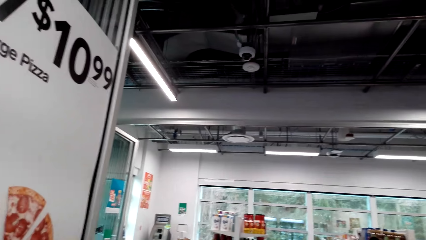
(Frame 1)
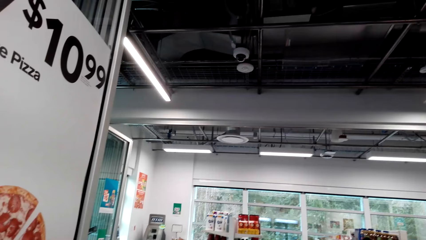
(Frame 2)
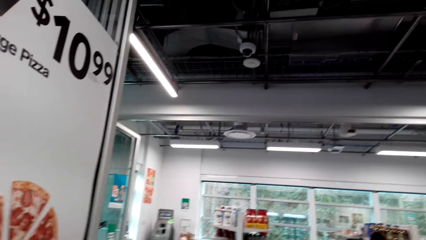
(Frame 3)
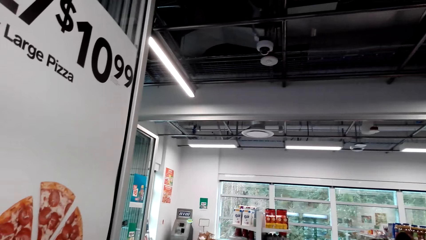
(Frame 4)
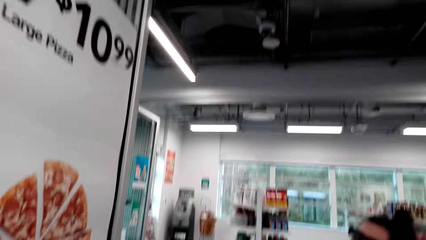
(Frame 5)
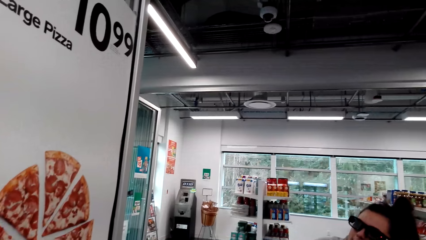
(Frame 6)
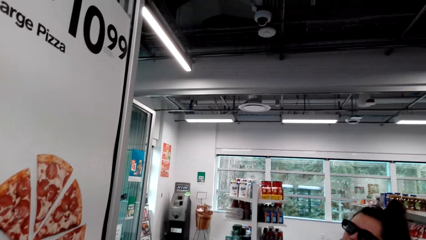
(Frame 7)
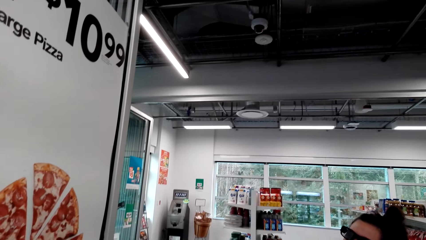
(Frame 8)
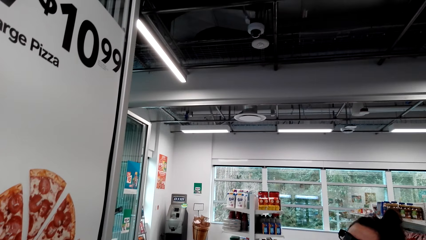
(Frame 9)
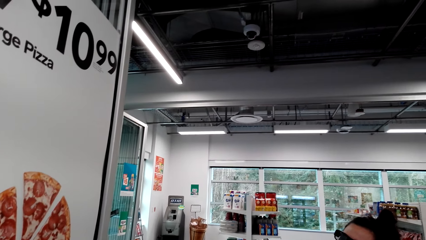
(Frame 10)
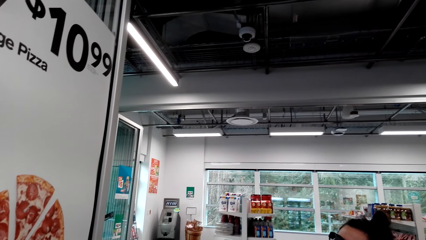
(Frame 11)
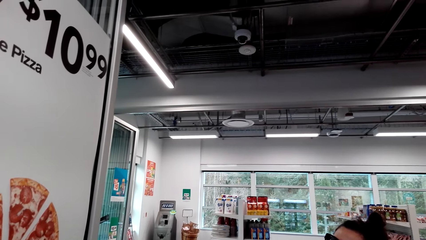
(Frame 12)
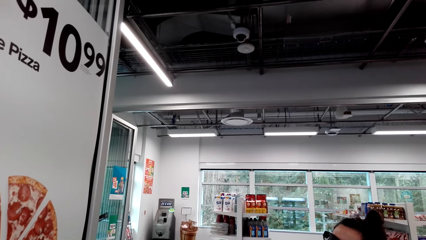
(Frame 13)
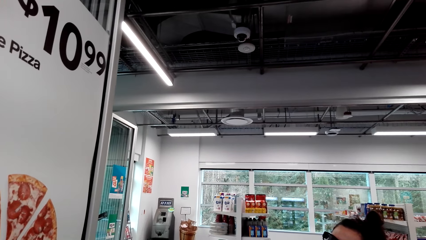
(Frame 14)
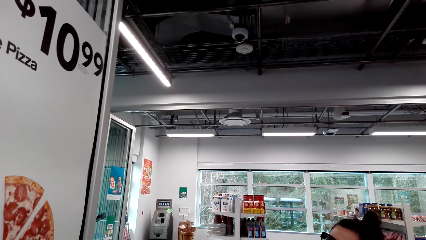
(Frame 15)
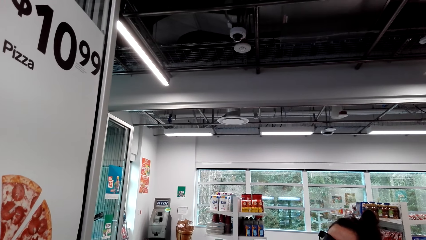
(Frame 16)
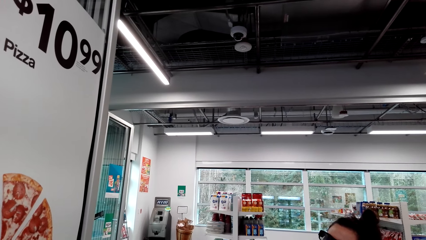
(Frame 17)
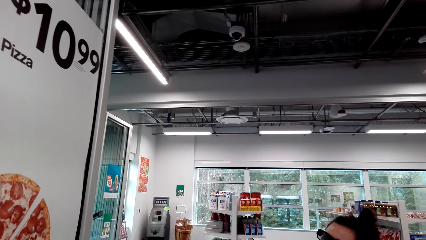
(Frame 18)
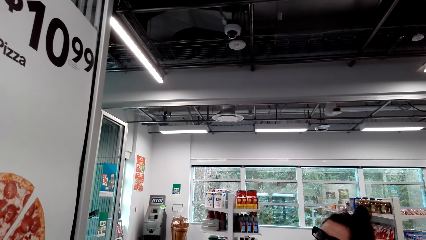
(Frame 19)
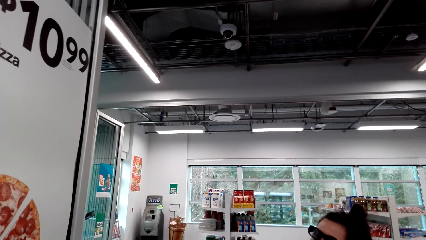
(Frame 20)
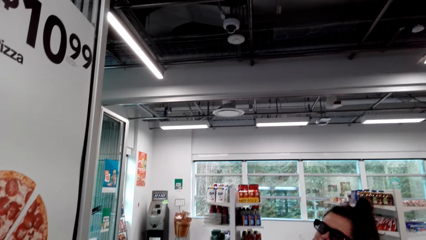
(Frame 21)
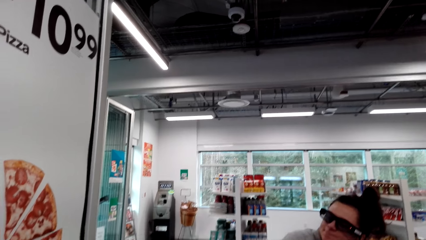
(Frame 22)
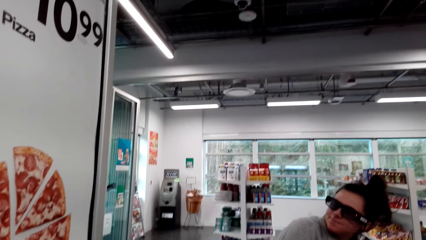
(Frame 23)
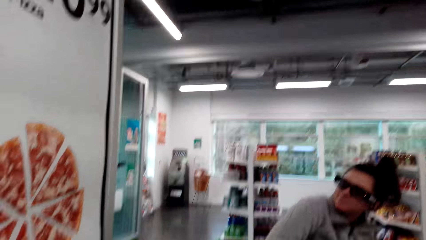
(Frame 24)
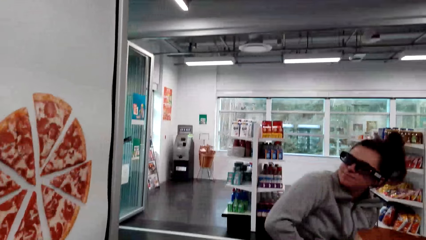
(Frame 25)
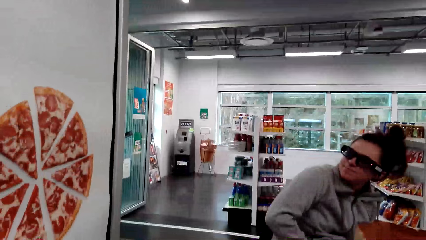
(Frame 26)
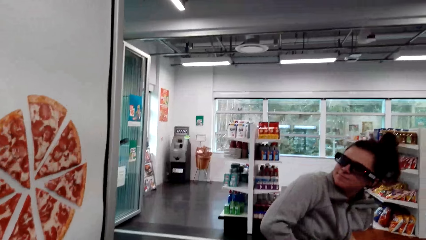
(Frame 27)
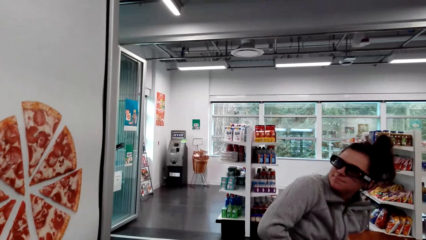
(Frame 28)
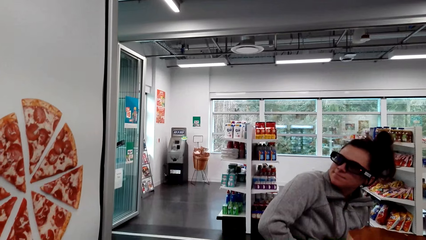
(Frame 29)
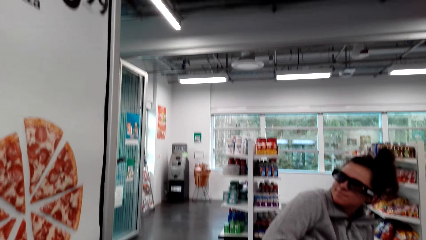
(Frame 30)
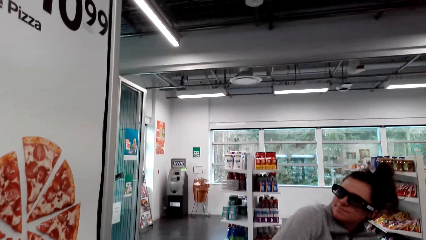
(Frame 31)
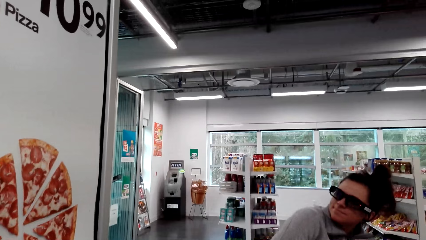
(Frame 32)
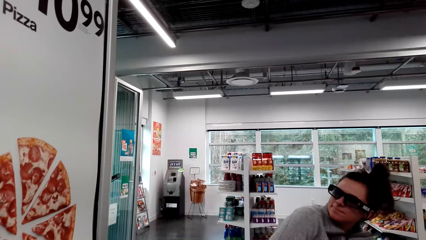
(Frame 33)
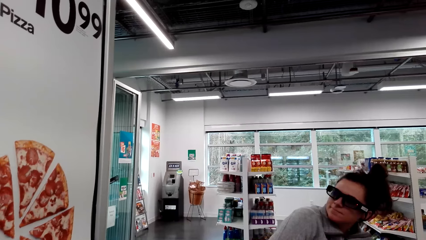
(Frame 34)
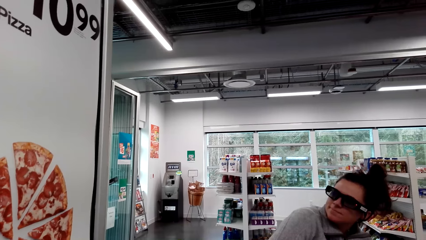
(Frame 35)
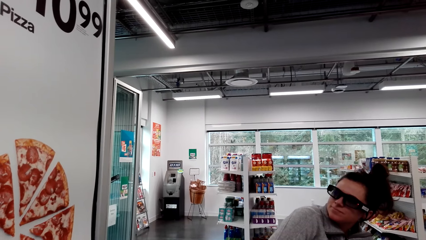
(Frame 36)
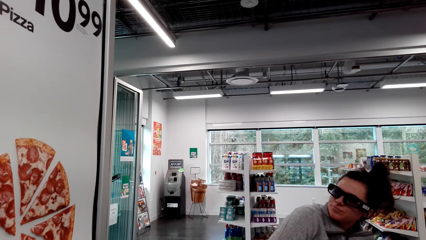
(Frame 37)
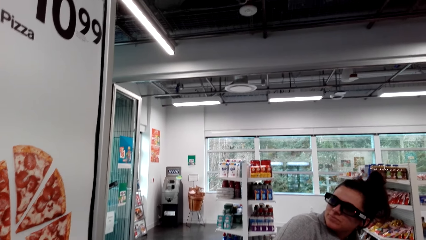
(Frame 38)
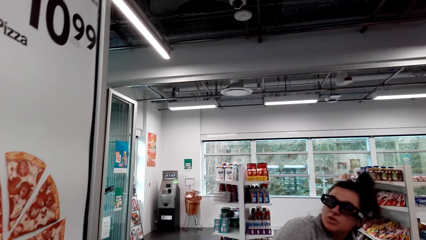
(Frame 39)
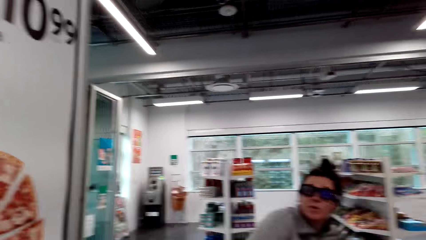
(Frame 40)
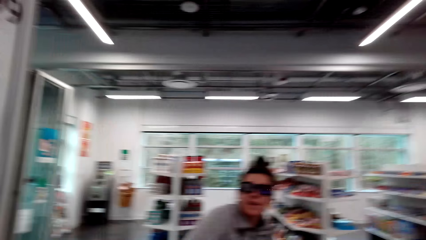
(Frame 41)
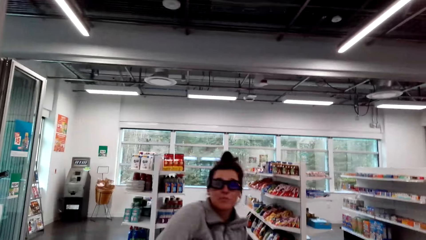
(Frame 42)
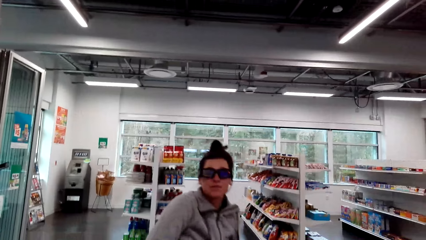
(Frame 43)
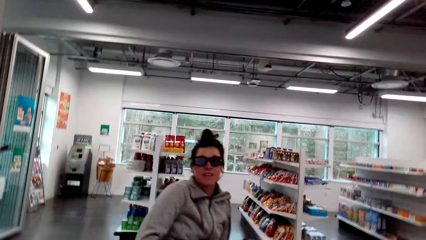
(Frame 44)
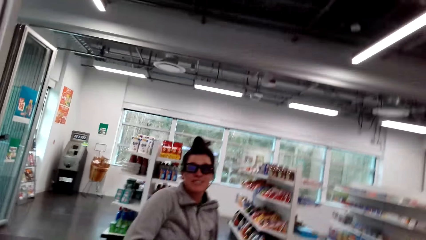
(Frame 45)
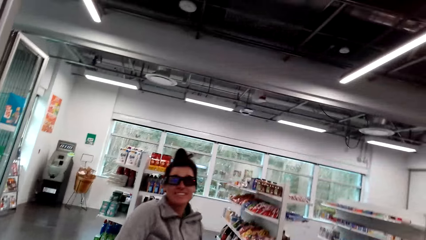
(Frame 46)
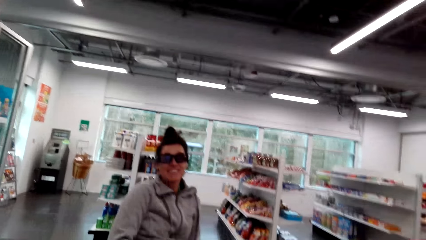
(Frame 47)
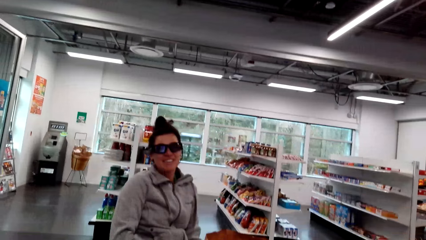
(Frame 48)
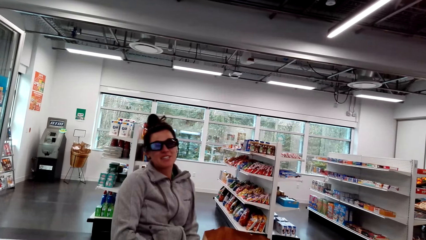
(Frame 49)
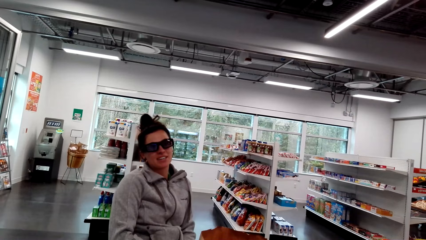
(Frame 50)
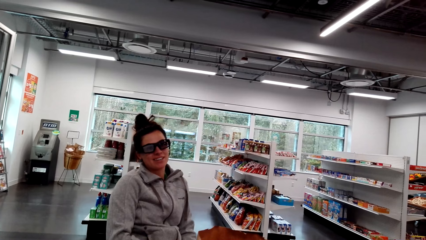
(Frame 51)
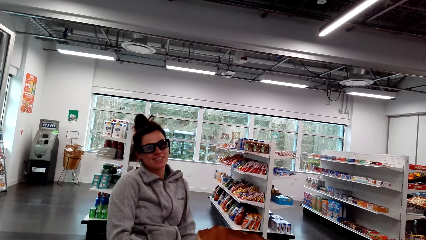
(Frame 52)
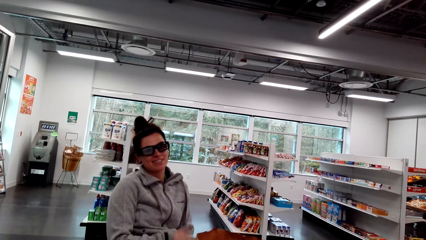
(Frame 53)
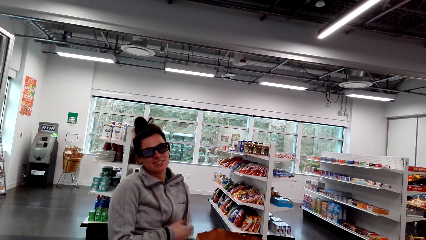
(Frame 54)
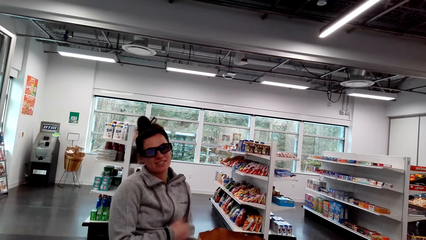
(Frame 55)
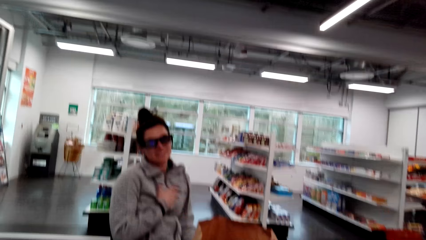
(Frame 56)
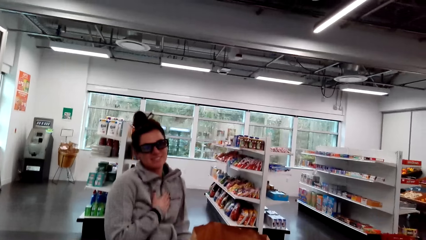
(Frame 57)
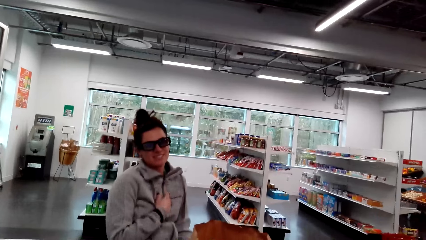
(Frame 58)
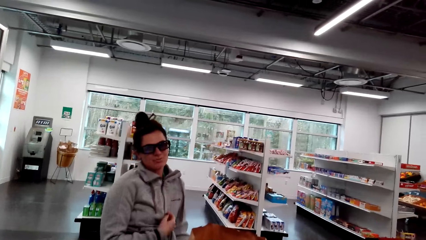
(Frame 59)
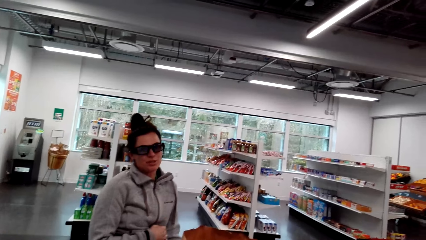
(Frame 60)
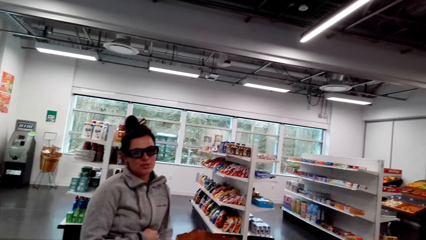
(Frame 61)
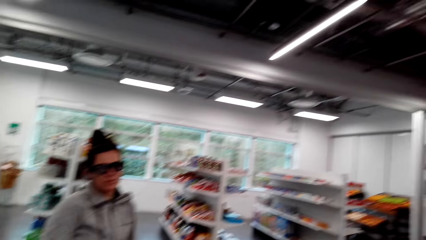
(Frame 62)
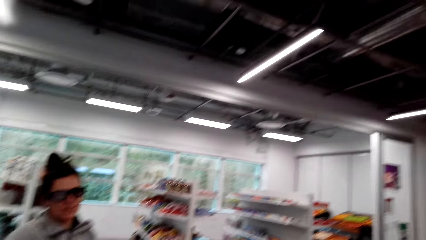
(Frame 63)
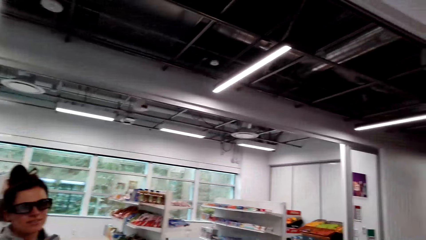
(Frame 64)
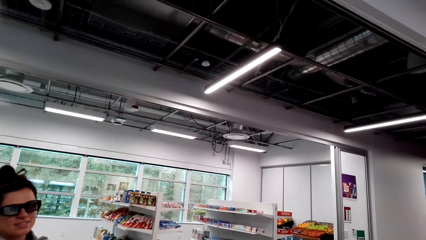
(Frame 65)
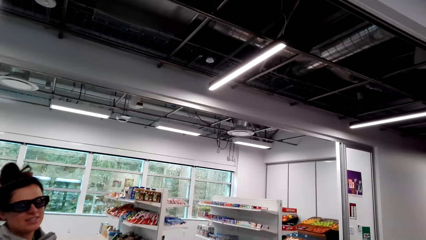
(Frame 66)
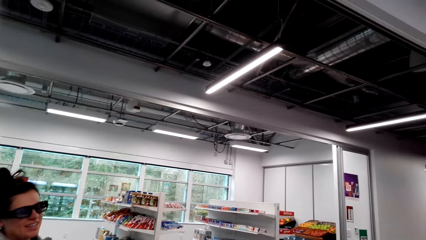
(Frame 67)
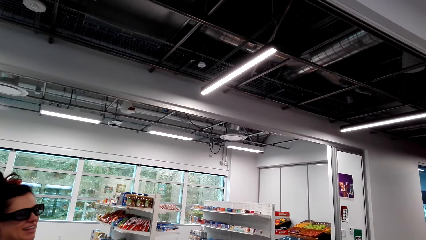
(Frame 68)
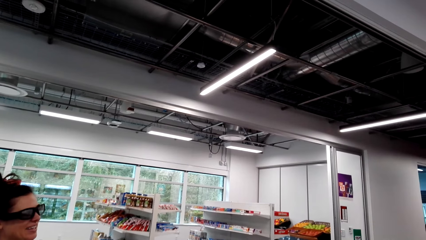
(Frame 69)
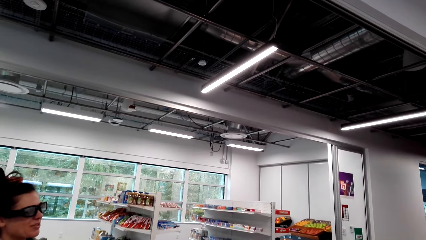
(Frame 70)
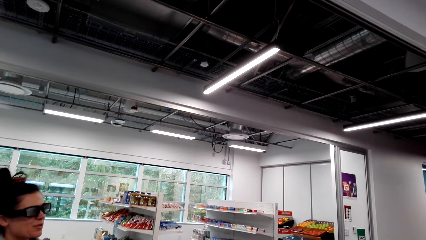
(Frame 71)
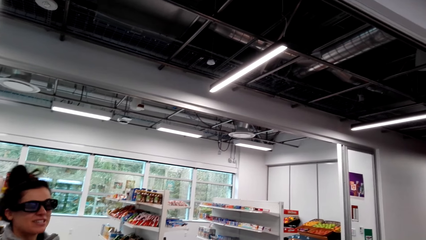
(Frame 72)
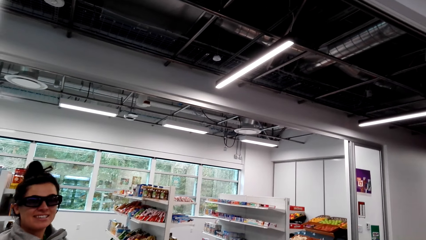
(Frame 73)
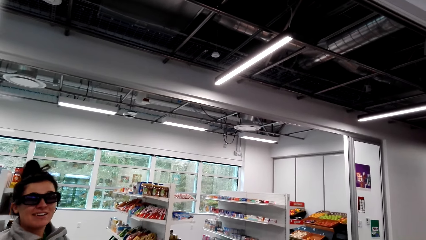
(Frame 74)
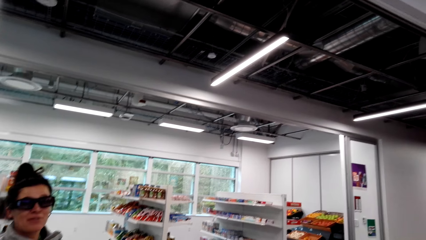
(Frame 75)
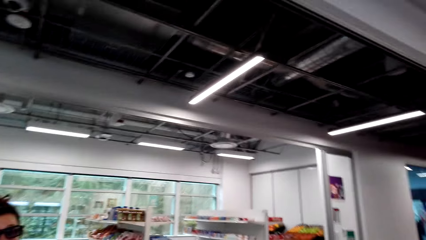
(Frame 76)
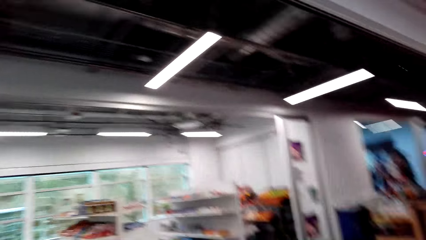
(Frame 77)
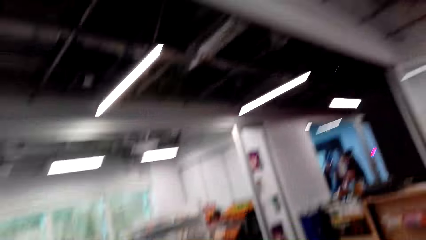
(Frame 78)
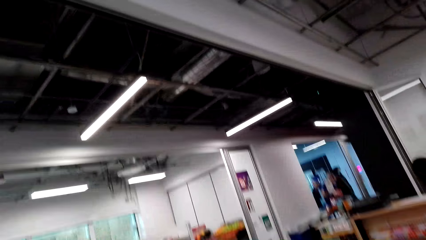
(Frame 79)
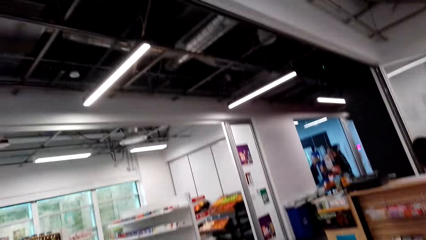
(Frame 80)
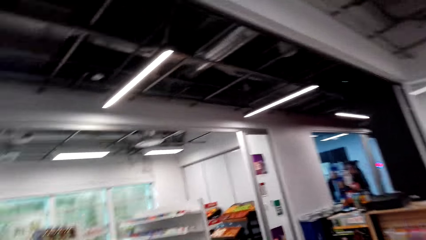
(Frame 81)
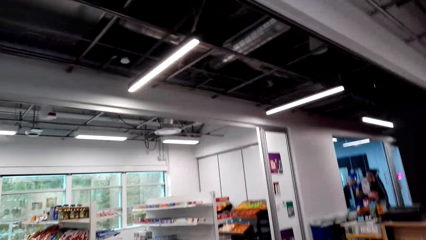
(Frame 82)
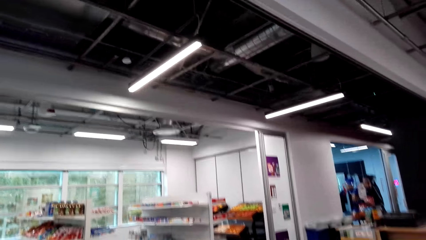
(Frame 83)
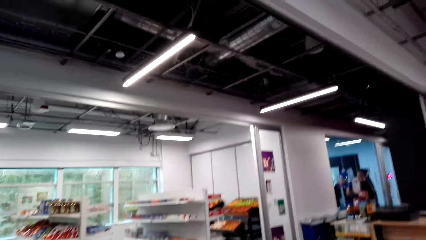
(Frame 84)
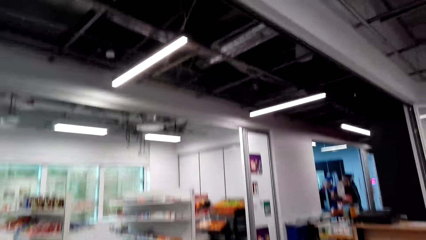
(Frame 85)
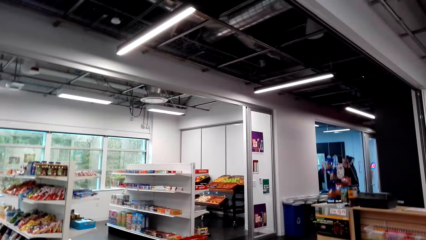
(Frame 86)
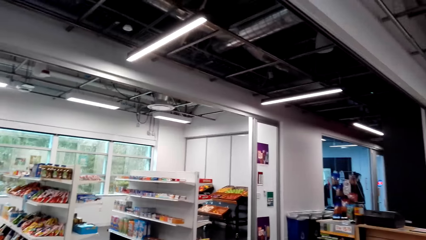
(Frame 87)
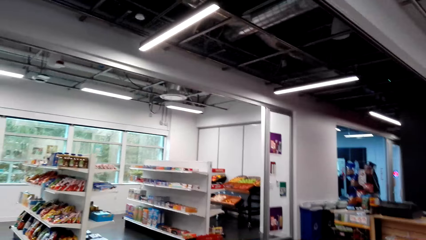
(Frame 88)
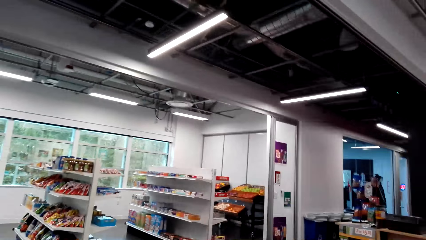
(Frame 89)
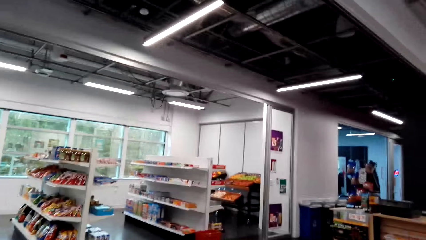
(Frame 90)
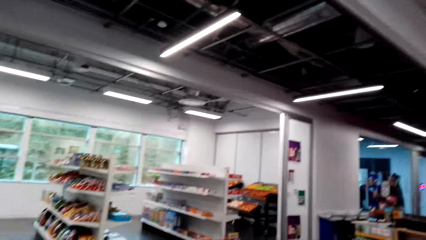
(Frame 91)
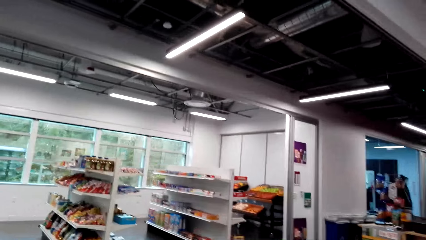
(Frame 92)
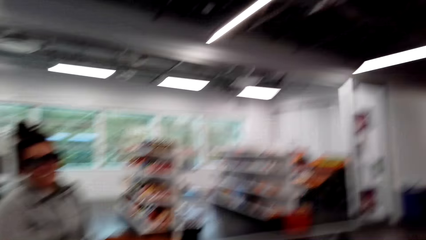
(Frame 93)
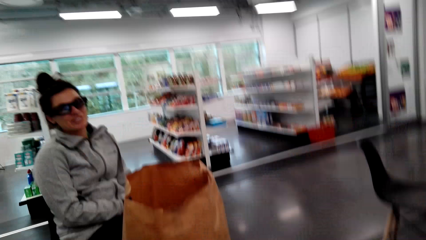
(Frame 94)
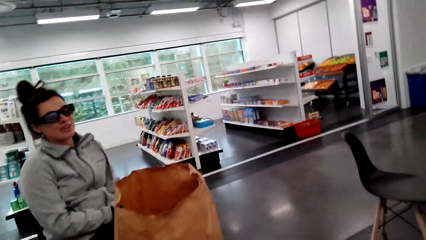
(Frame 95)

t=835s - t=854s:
The camera wearer looks at a person. They look around the supermarket.
